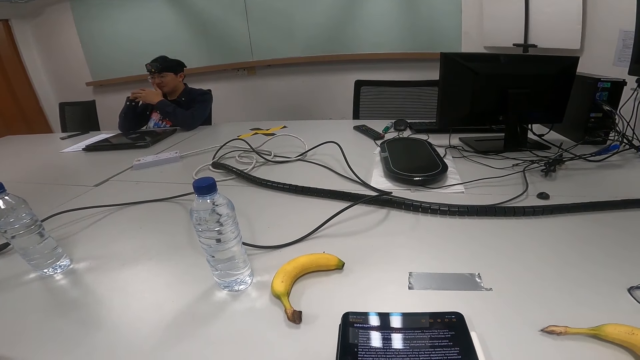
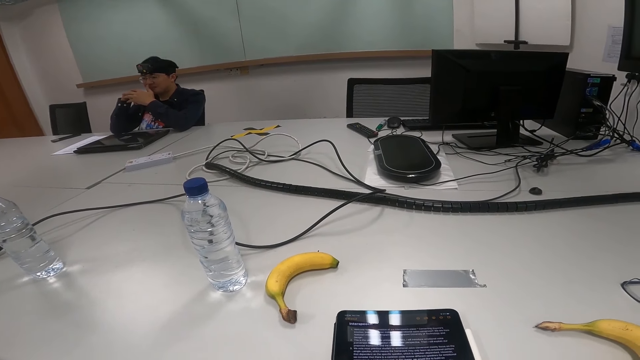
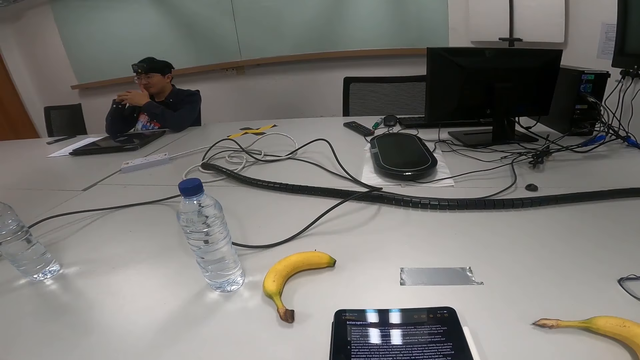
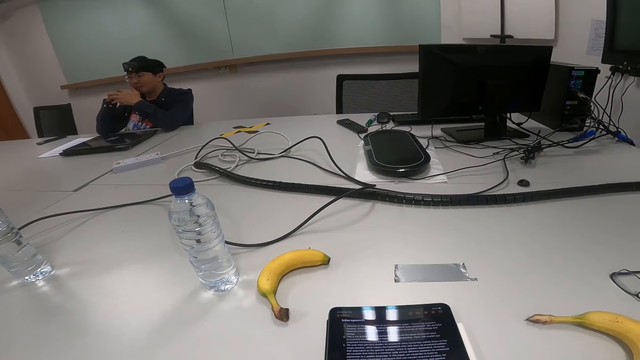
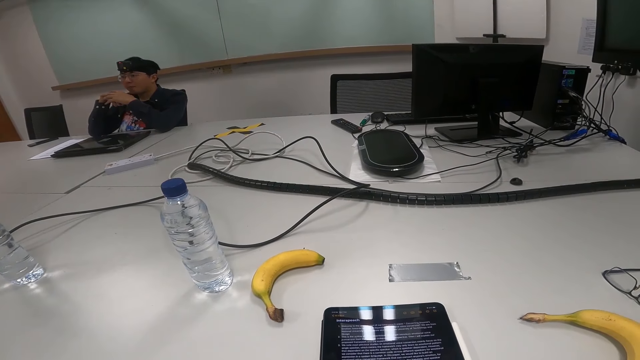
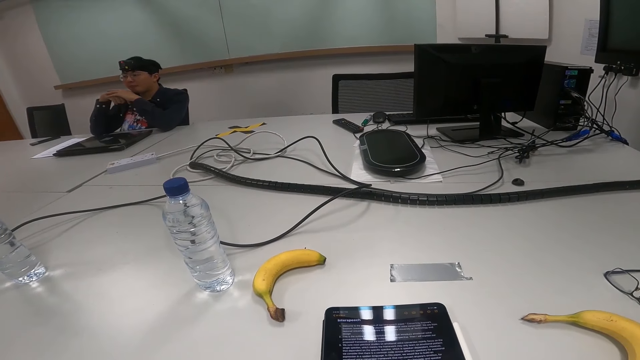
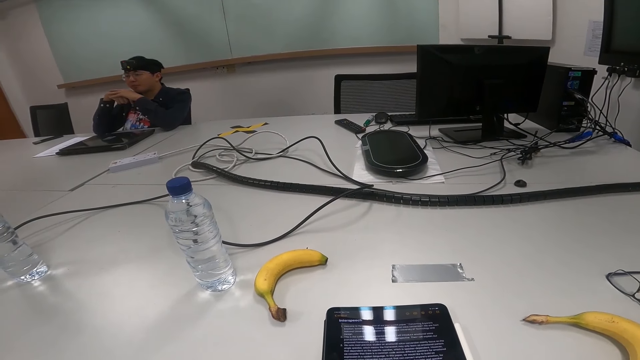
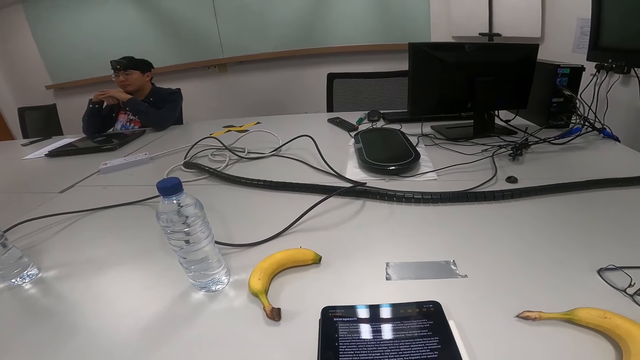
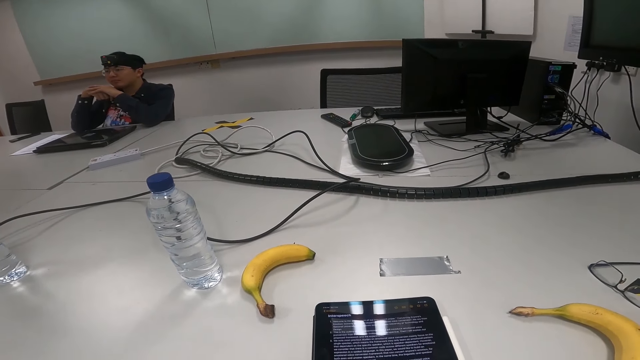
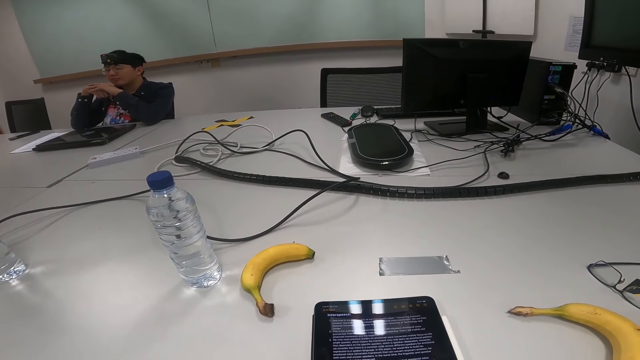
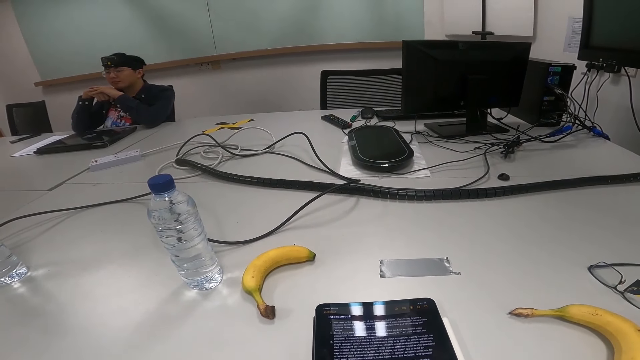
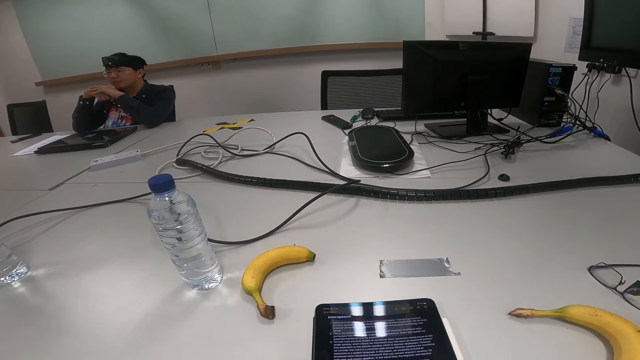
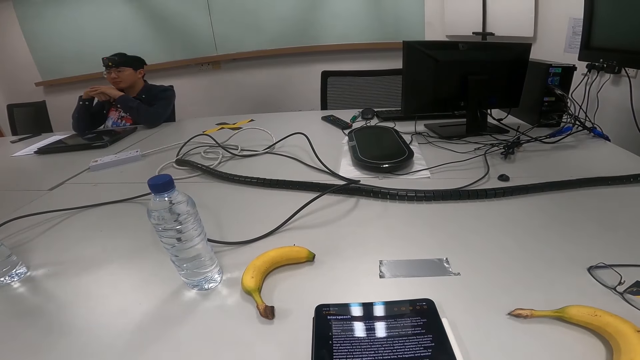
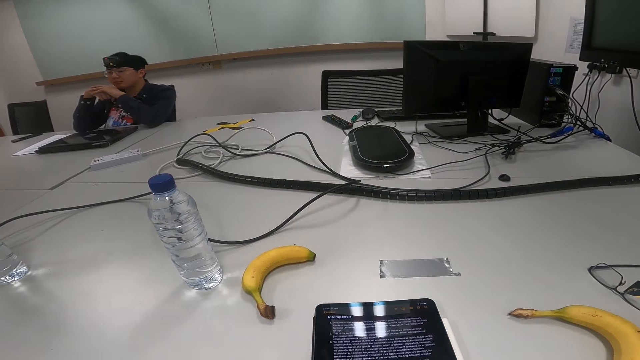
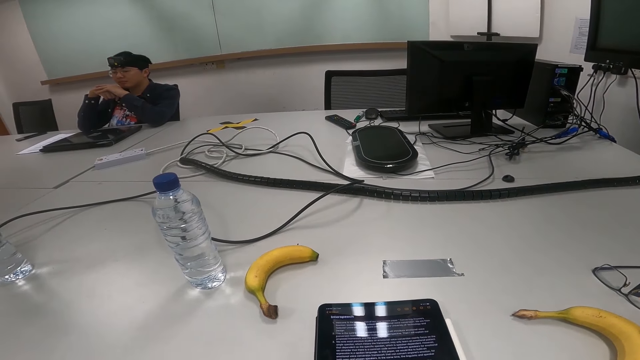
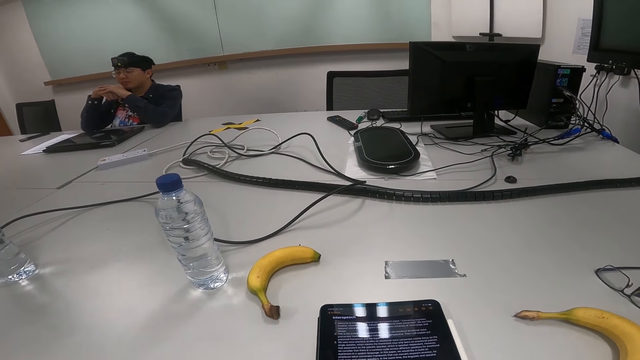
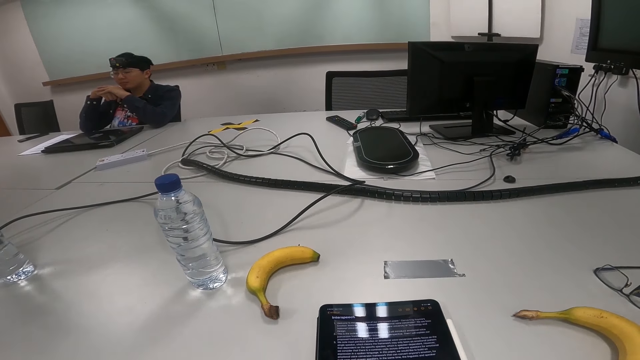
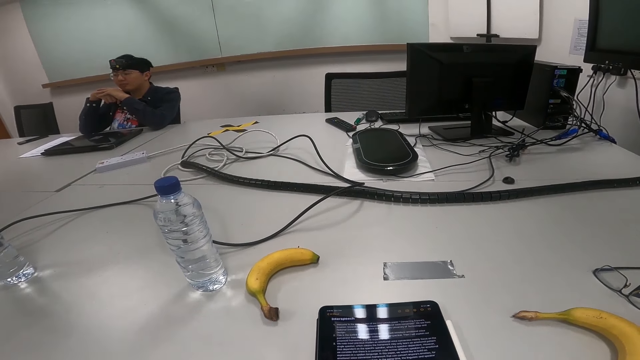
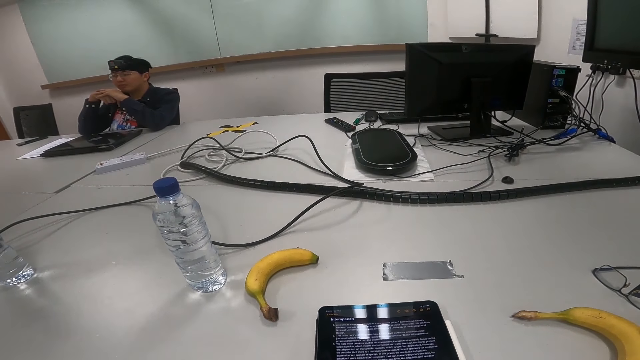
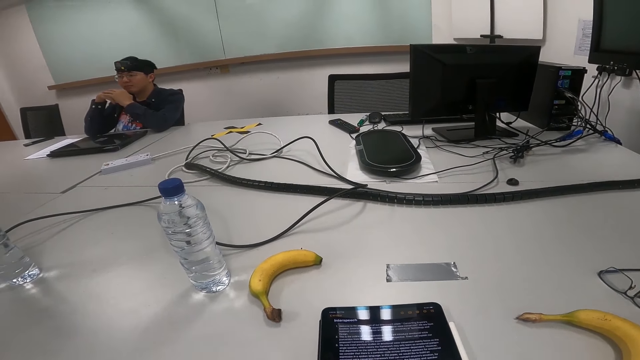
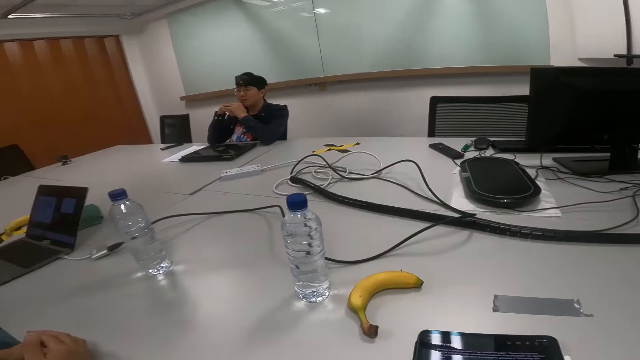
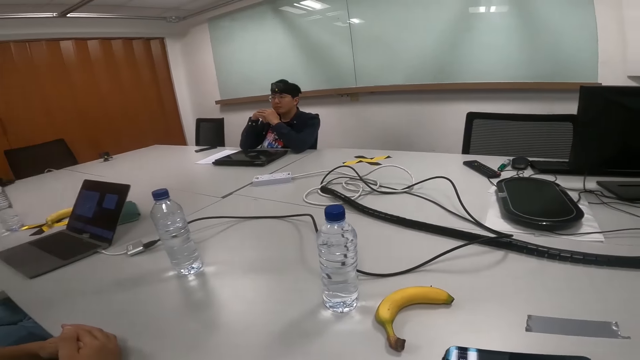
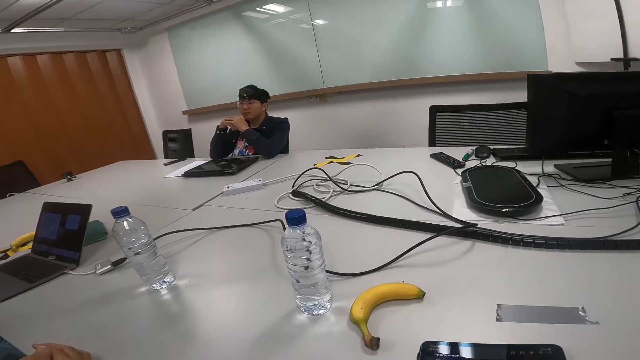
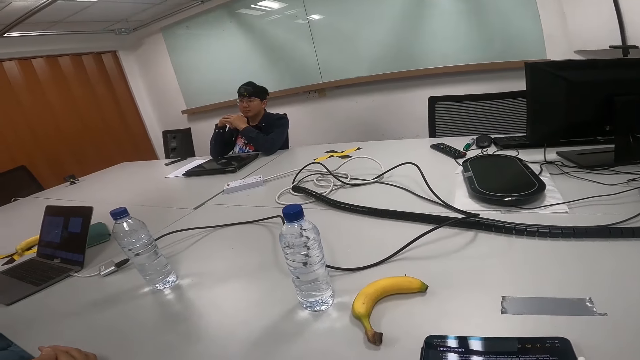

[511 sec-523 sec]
A person touches the face. The person nods the head.

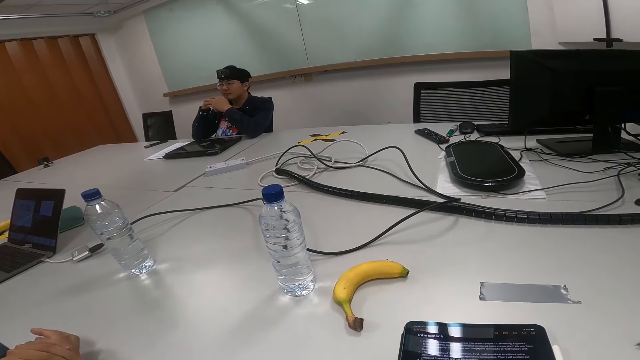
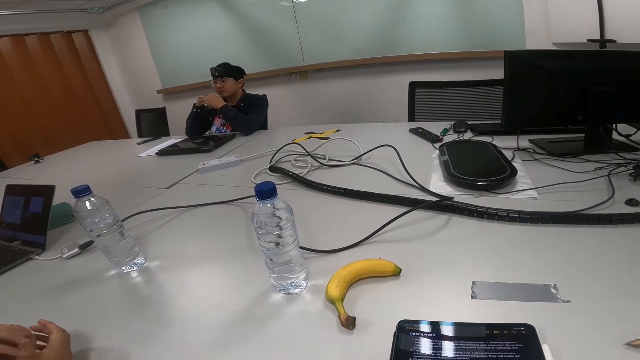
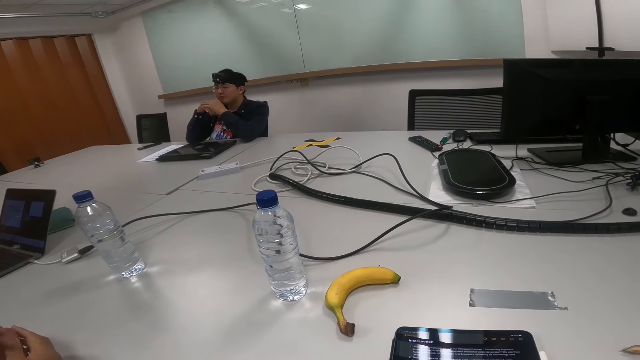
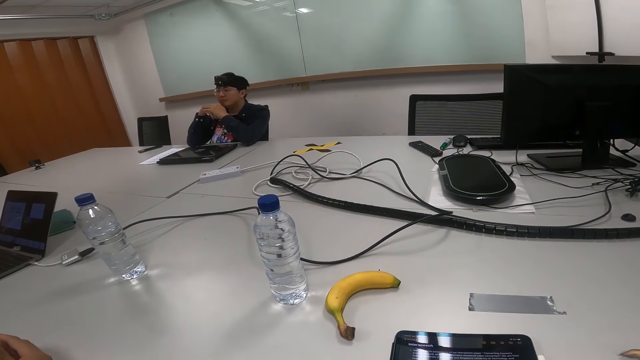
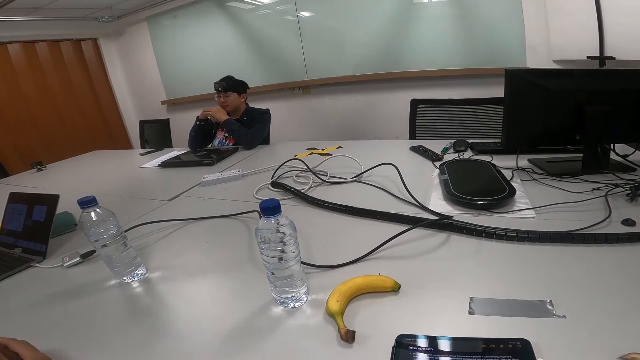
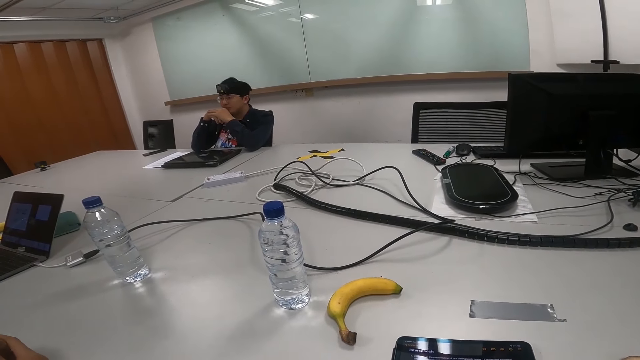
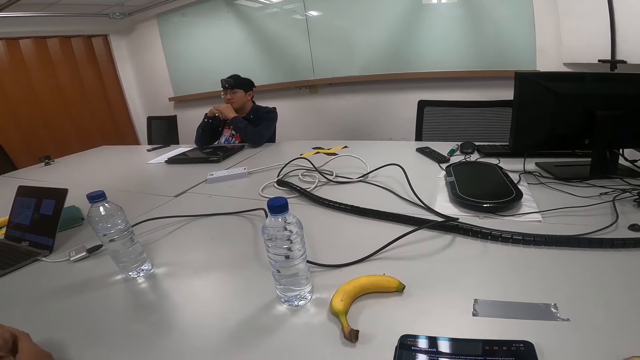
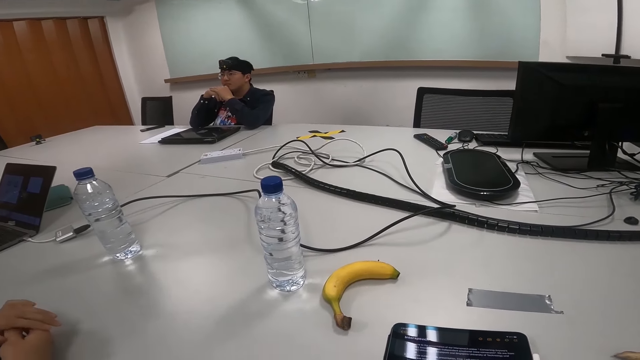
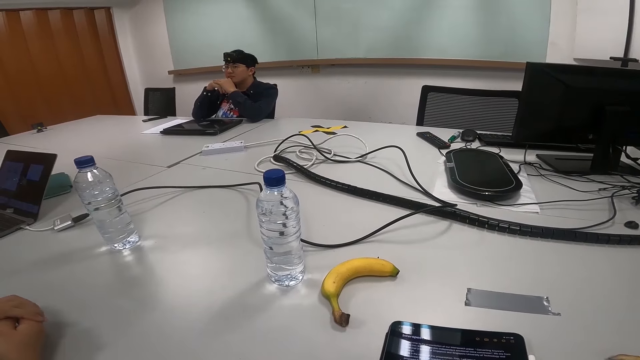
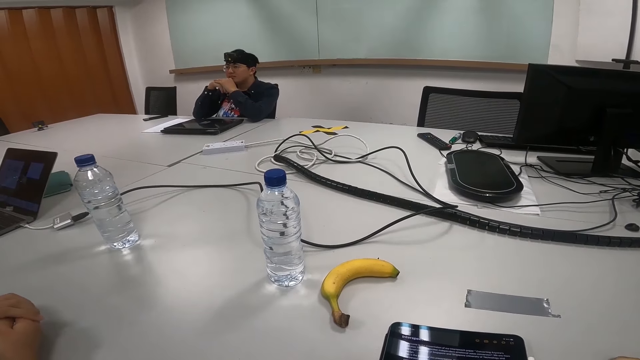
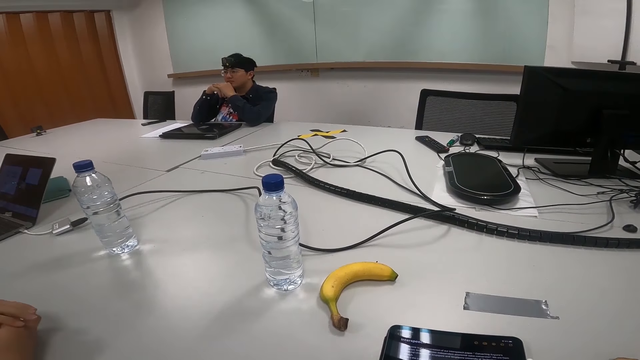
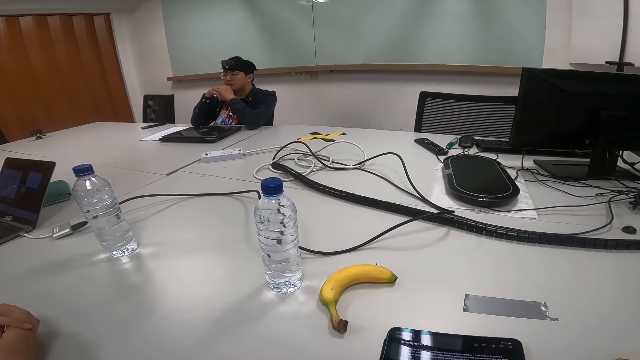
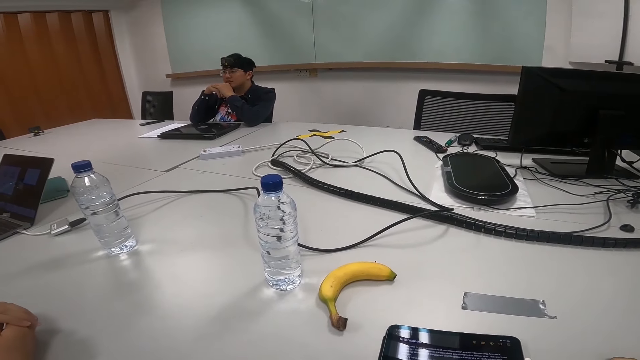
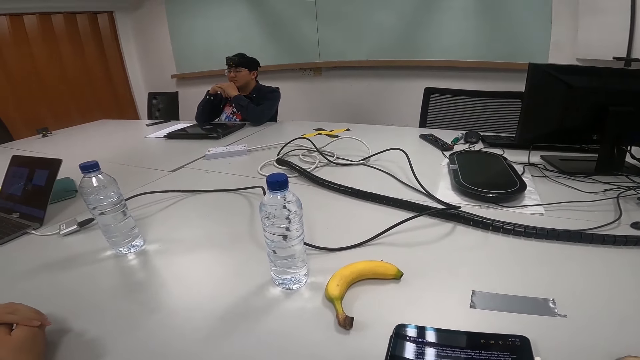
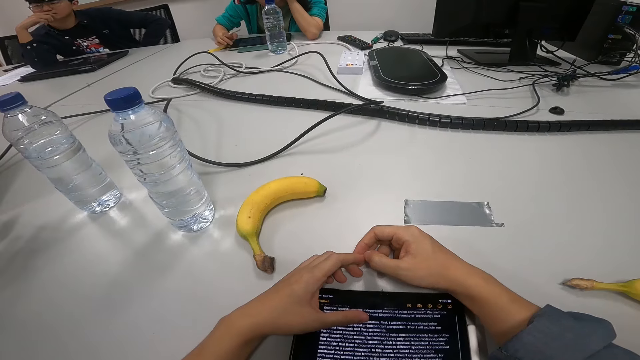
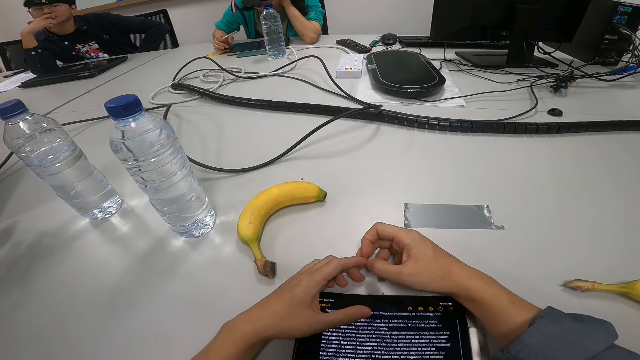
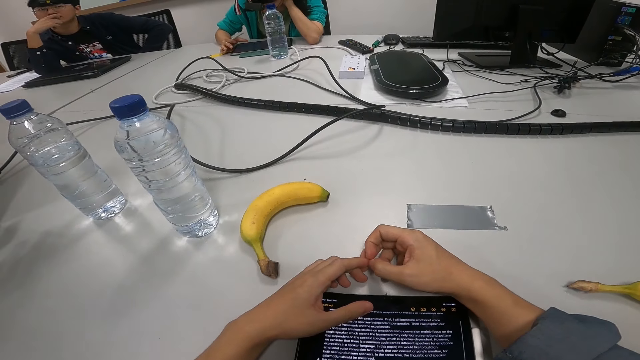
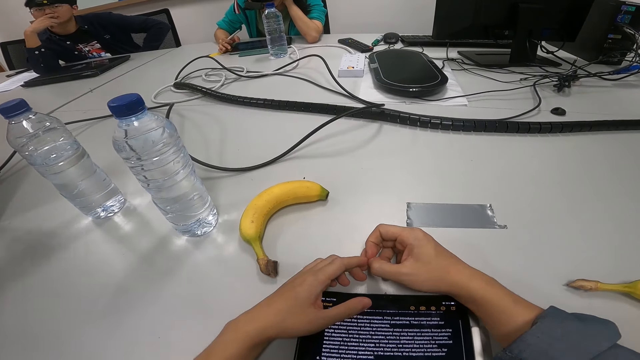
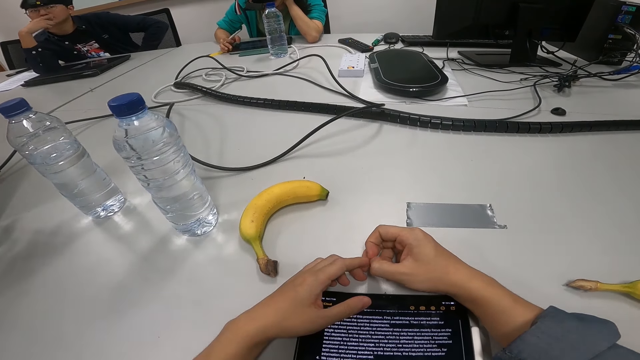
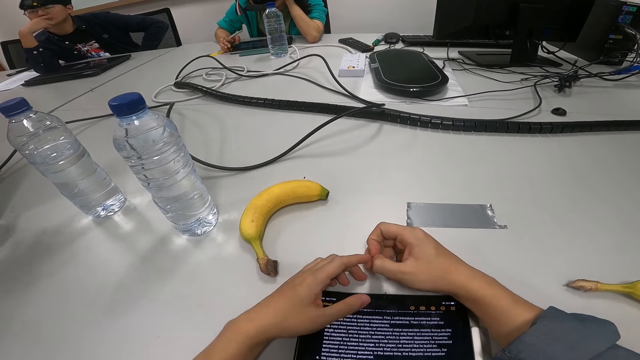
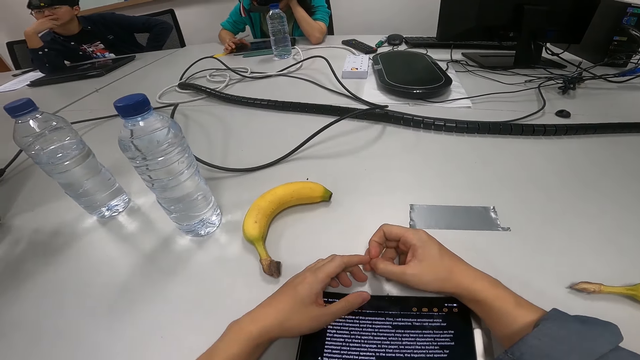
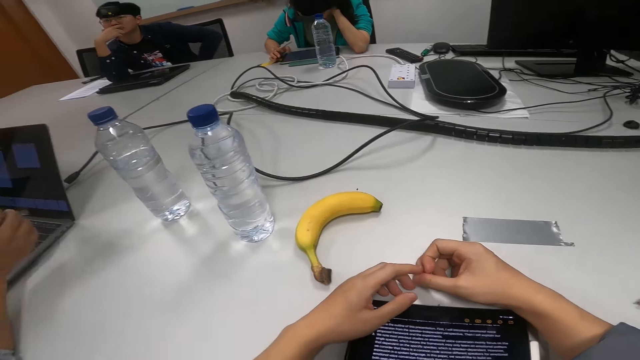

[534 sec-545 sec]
A person nods the head. Another person dials a phone.
